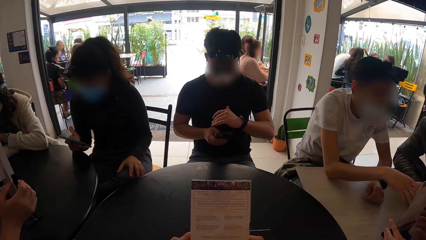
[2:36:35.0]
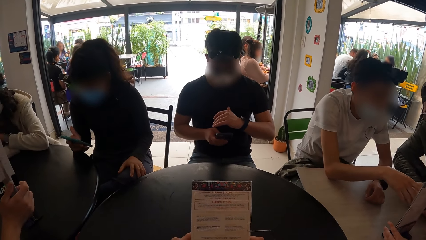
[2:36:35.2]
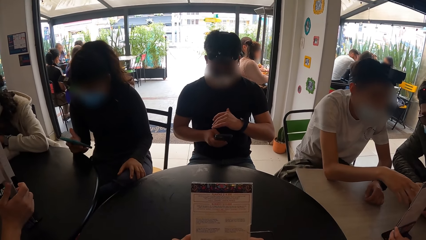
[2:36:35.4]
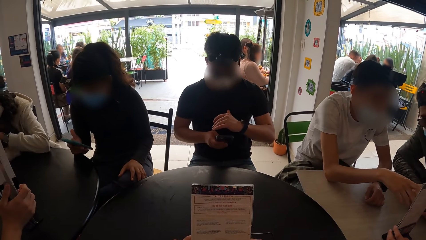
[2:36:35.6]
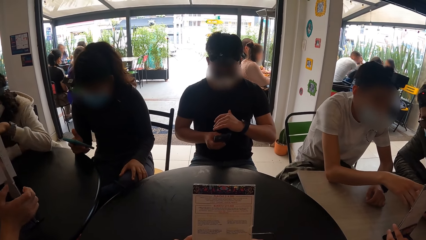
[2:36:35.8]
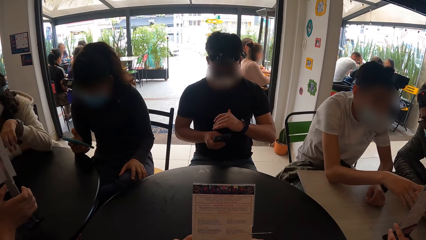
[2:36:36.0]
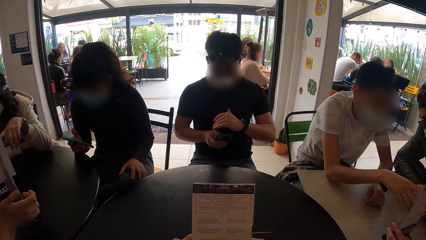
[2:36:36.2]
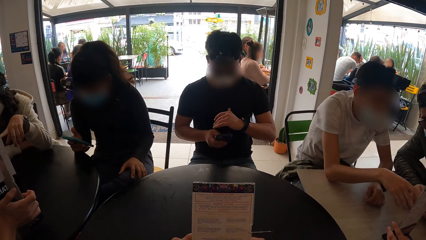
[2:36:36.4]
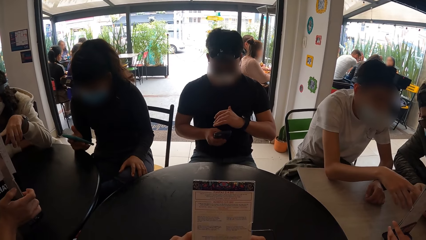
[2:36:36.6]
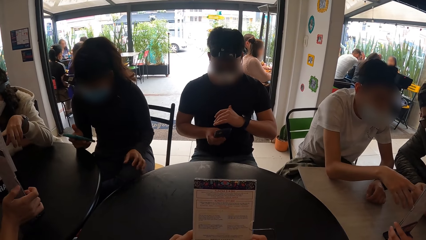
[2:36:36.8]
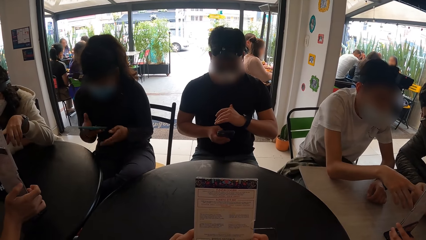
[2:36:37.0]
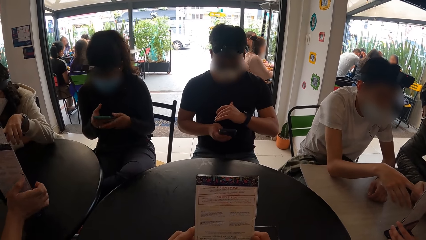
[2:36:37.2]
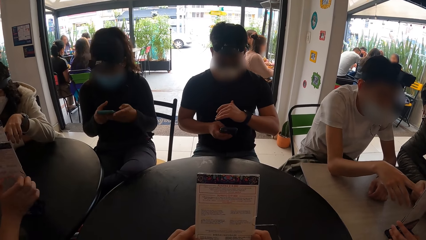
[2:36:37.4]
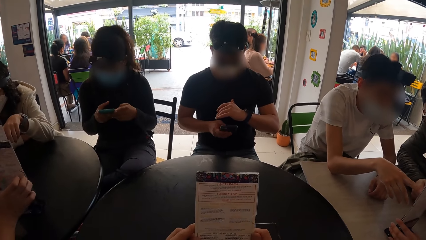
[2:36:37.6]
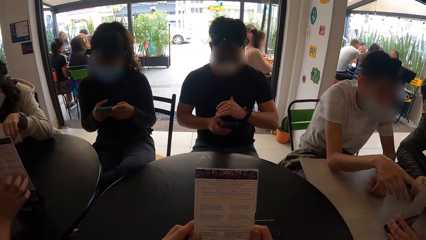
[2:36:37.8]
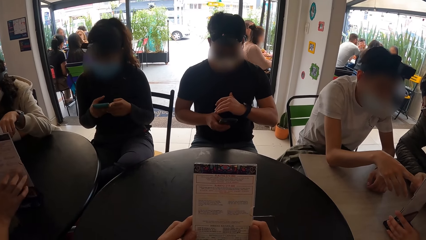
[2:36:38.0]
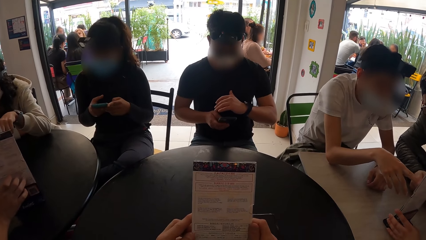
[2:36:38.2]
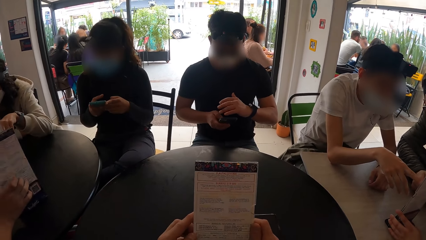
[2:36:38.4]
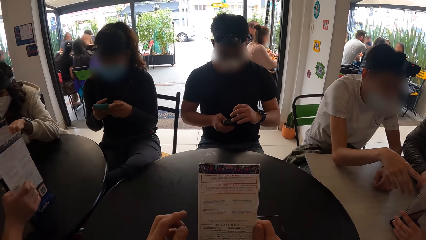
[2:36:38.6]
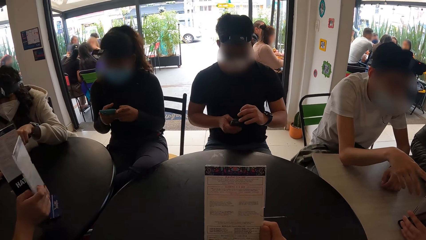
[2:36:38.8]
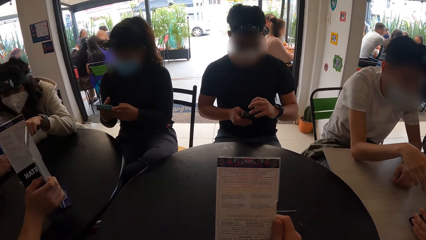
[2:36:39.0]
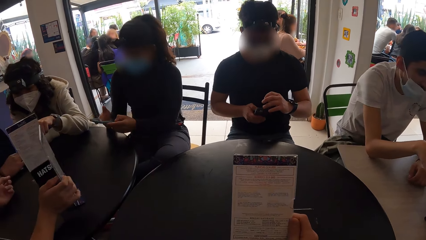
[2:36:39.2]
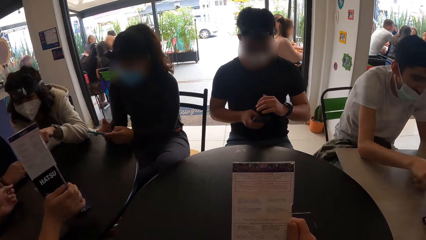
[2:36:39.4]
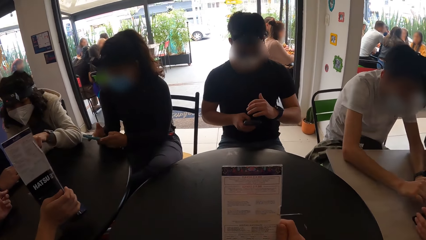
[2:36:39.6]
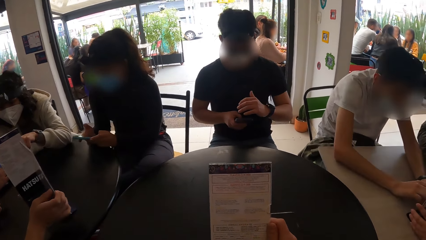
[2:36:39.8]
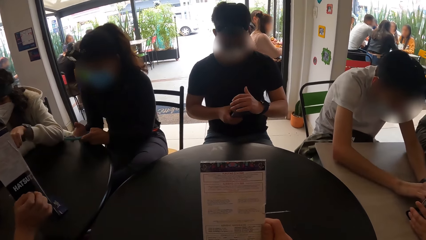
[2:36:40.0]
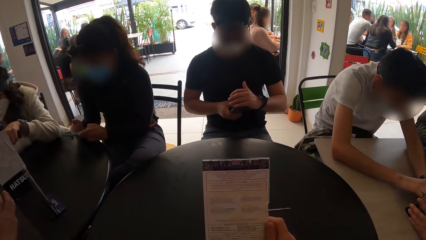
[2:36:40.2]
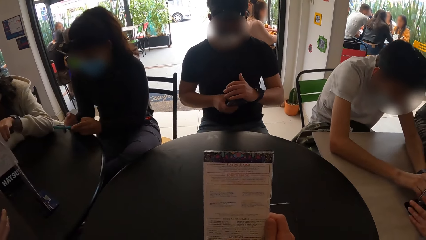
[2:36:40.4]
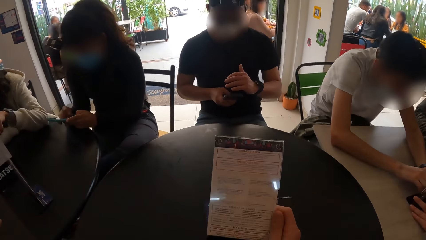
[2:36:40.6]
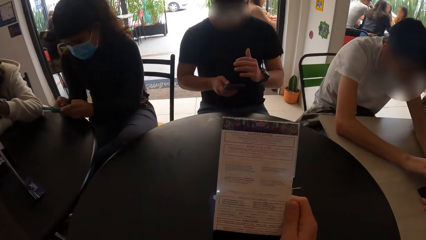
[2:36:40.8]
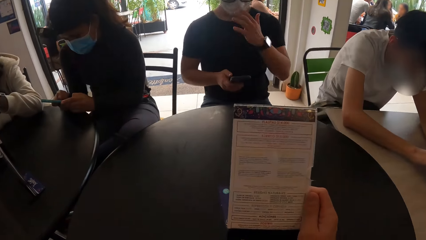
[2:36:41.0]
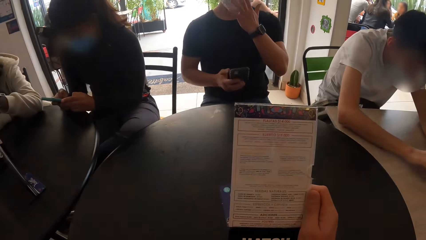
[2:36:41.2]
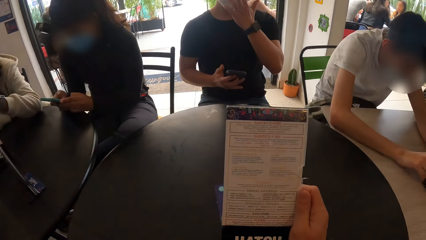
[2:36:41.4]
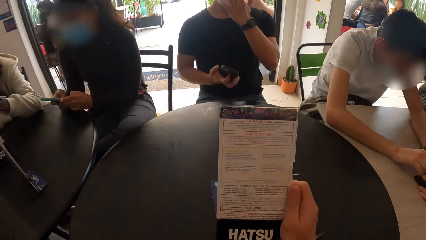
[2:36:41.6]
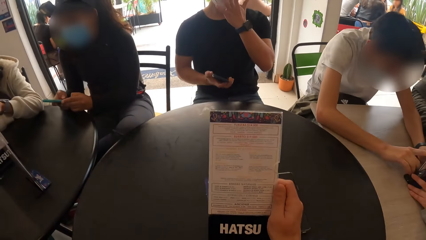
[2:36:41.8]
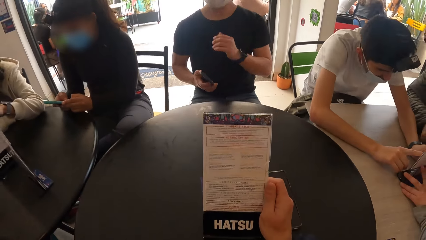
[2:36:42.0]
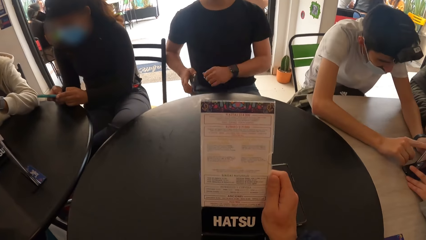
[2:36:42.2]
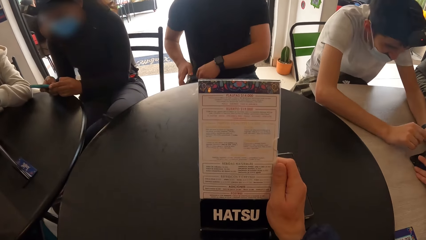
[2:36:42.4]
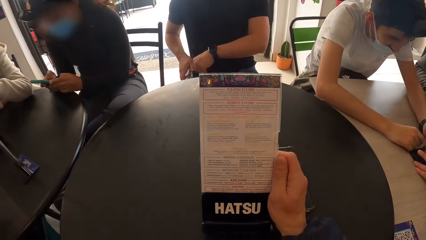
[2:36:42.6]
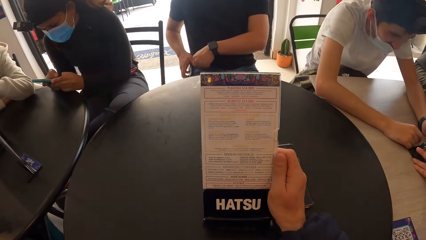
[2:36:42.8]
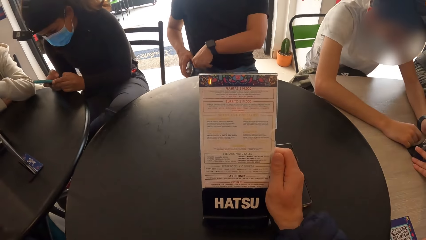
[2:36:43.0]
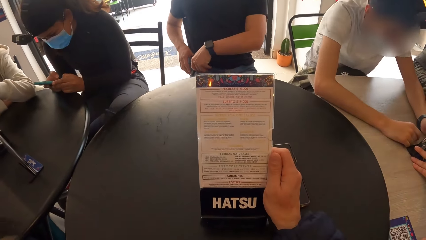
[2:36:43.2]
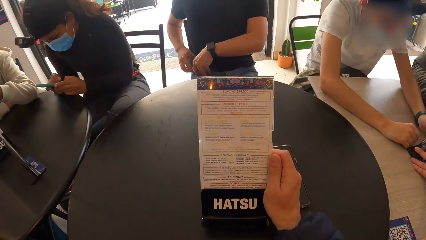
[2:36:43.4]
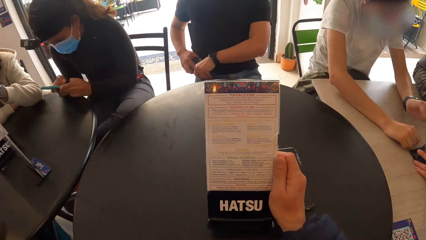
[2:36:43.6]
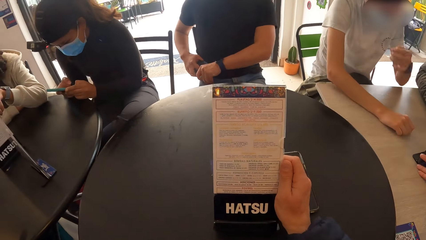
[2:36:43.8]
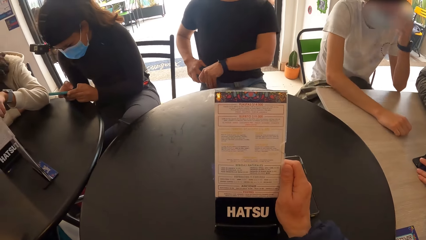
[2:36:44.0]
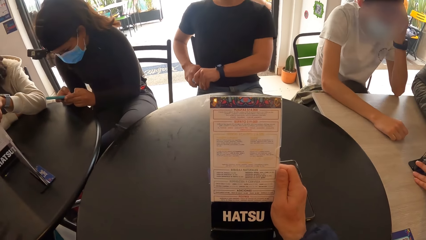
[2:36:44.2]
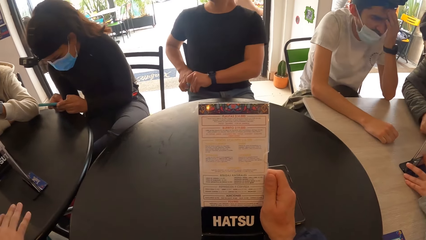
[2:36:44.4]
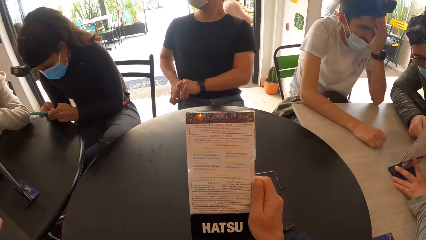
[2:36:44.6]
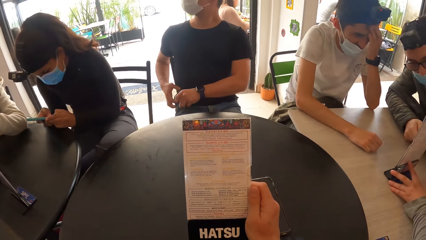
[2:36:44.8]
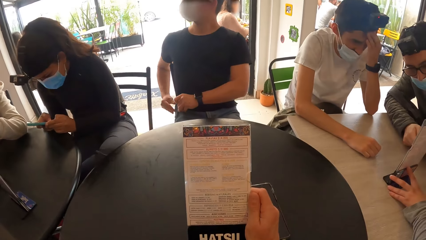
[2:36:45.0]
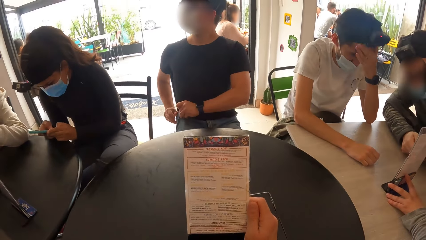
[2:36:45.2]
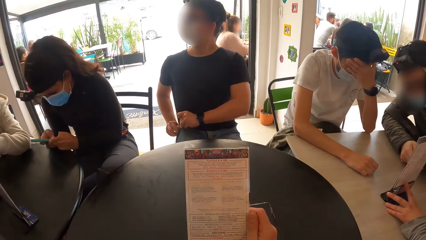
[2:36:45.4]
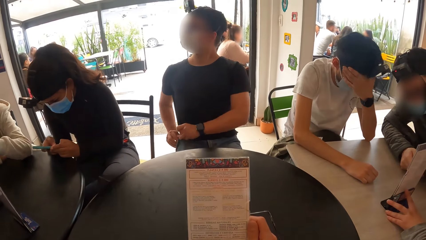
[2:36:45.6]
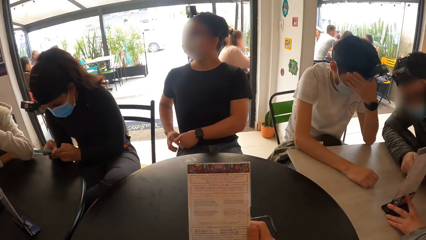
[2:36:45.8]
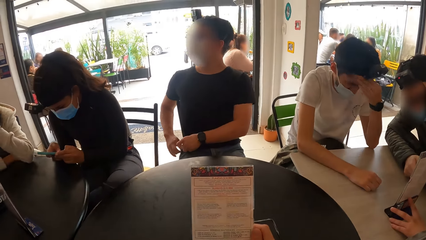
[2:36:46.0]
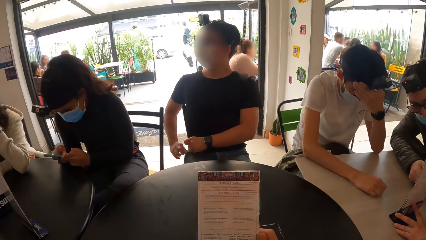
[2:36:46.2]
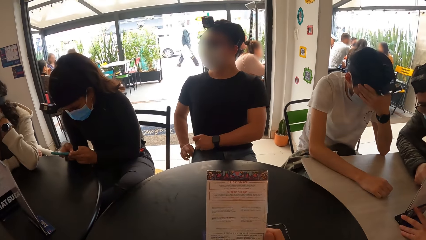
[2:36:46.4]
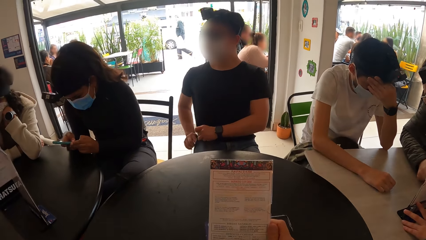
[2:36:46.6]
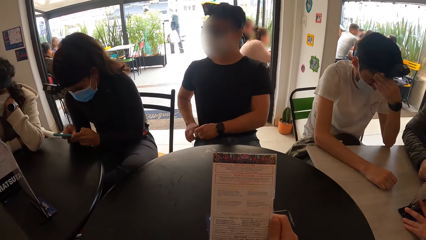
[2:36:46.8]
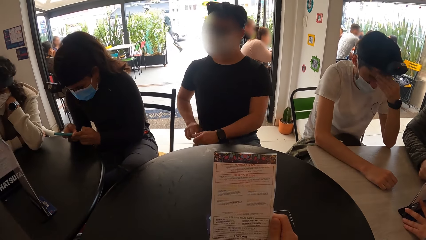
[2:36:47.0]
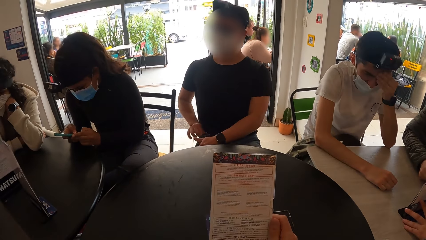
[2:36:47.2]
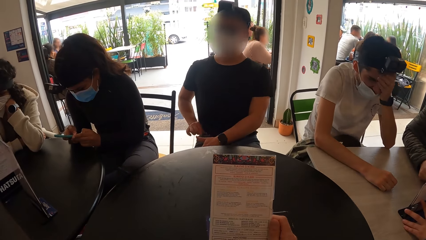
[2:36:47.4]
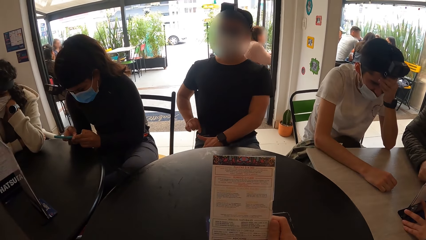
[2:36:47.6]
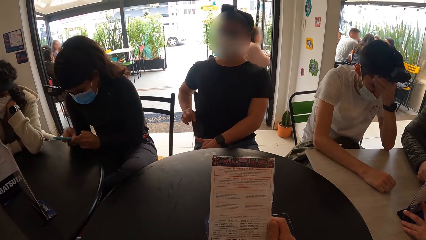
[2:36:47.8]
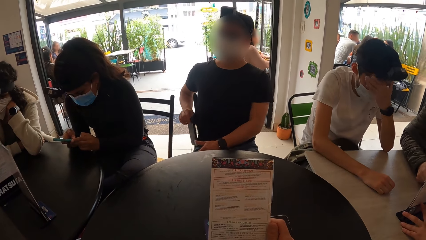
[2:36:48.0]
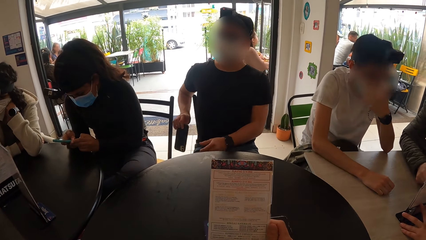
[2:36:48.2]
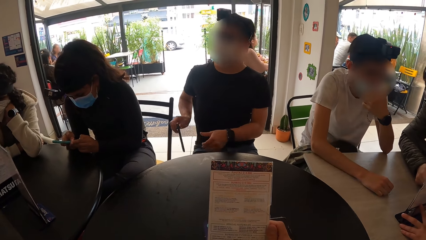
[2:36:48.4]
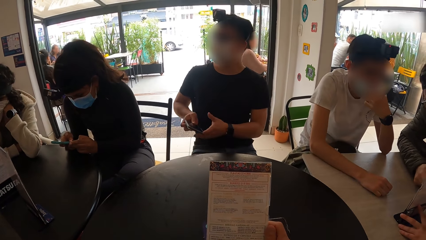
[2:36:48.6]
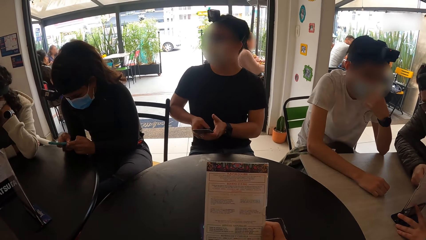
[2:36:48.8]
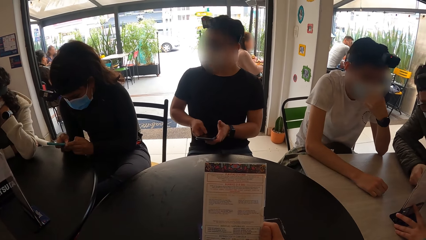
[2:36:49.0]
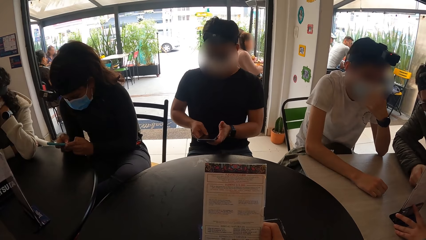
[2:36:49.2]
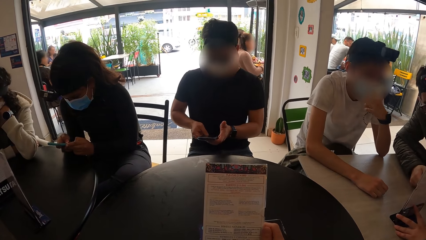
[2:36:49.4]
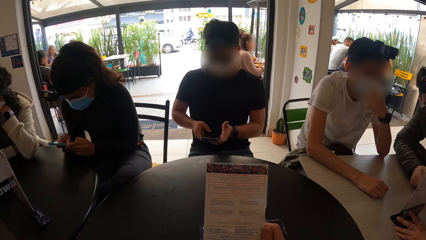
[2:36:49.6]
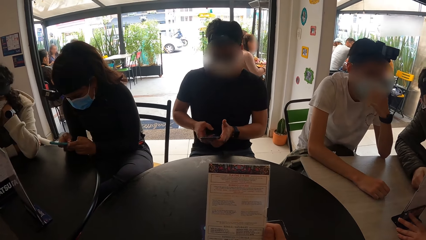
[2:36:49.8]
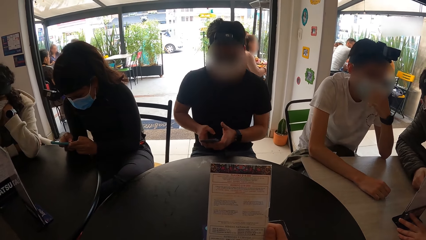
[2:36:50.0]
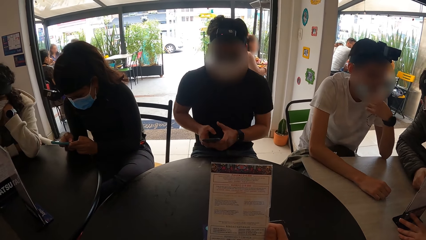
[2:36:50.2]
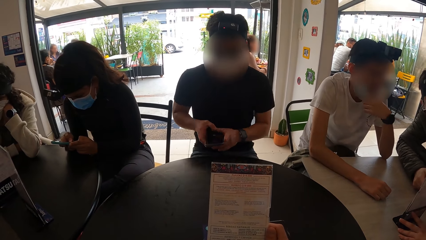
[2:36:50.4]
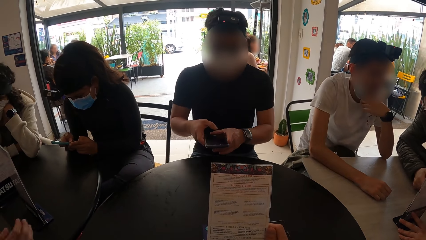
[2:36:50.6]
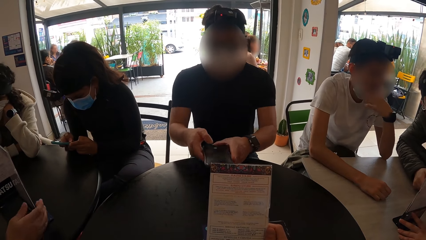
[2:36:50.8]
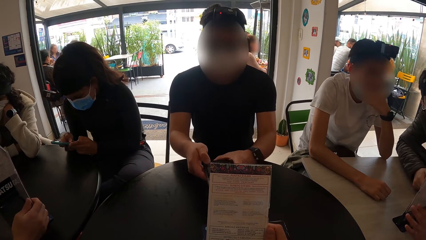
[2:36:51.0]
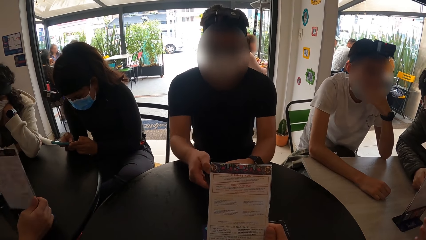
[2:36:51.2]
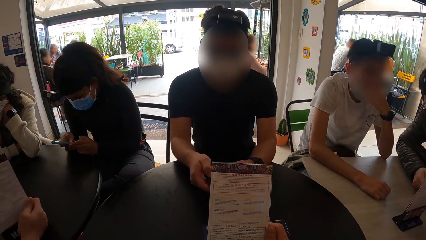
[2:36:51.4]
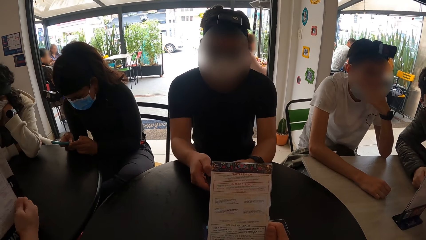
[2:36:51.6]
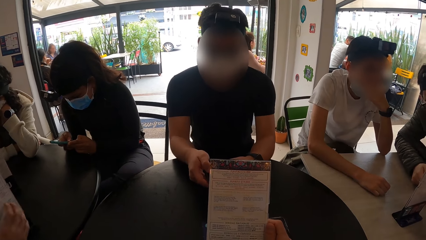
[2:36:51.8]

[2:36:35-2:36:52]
The camera wearer looks on the menu list and removes the left hand on the menu.
